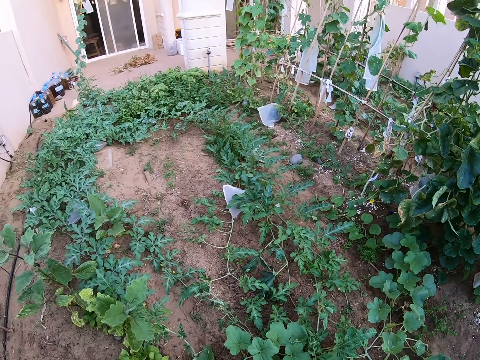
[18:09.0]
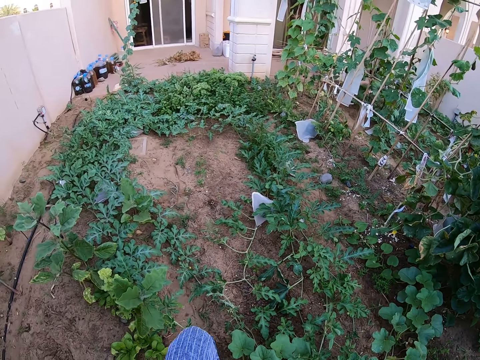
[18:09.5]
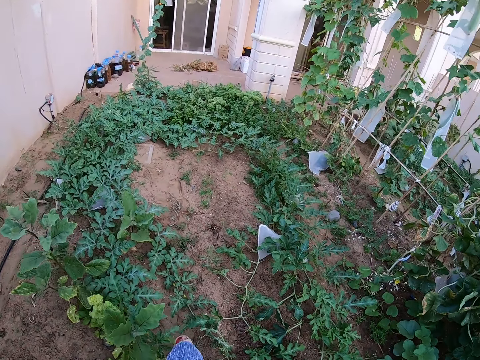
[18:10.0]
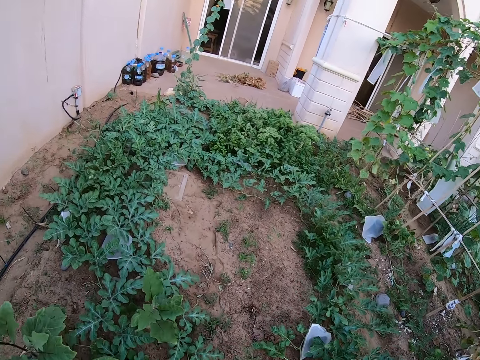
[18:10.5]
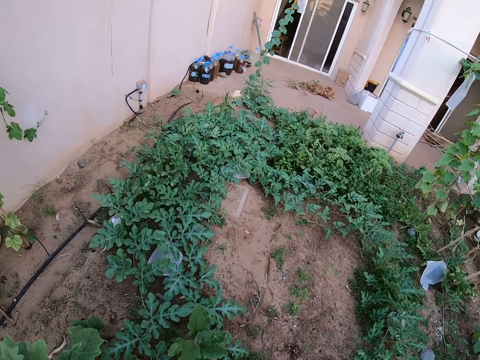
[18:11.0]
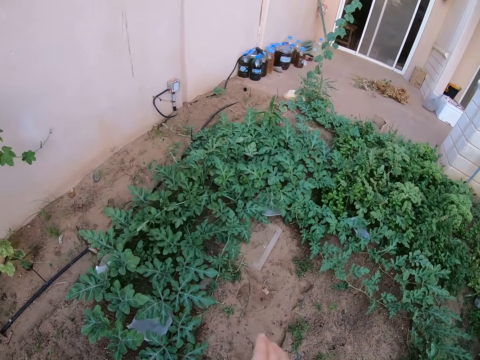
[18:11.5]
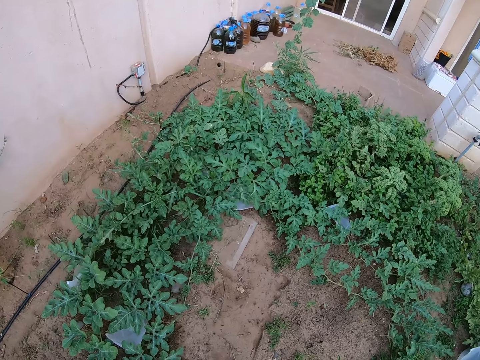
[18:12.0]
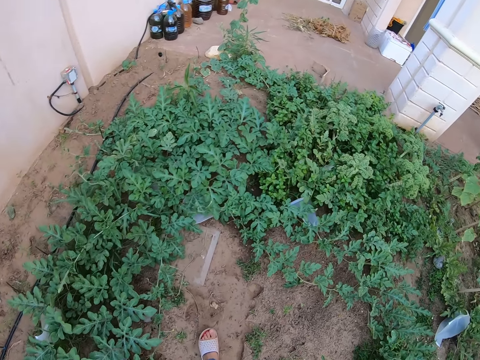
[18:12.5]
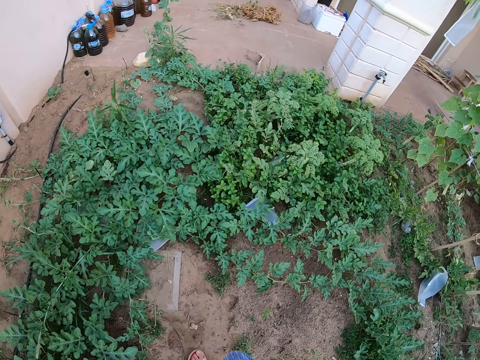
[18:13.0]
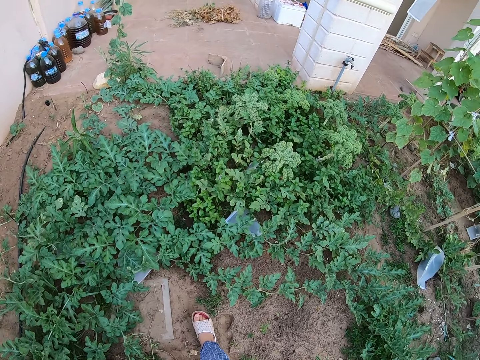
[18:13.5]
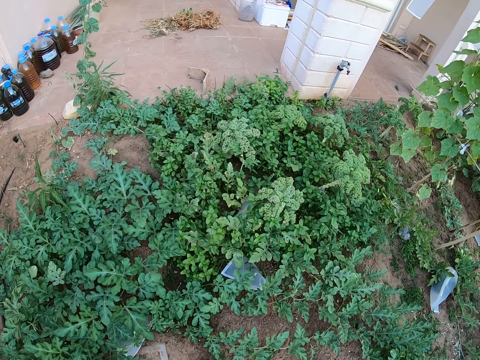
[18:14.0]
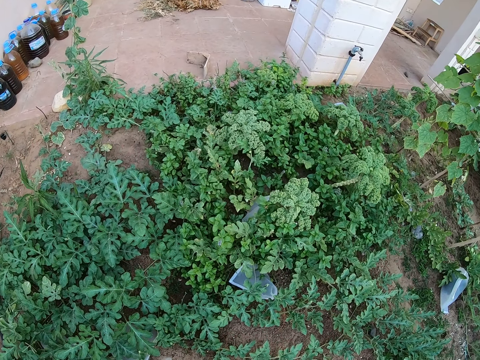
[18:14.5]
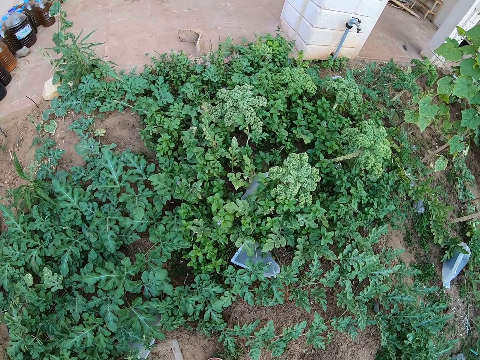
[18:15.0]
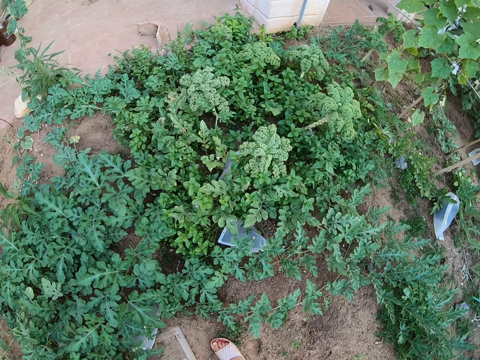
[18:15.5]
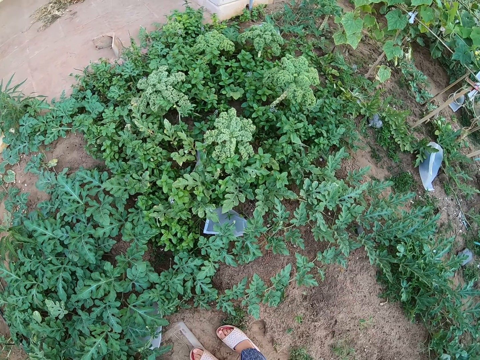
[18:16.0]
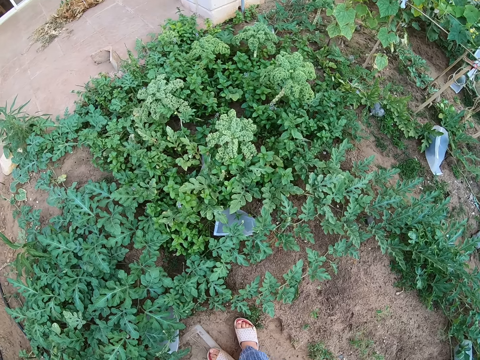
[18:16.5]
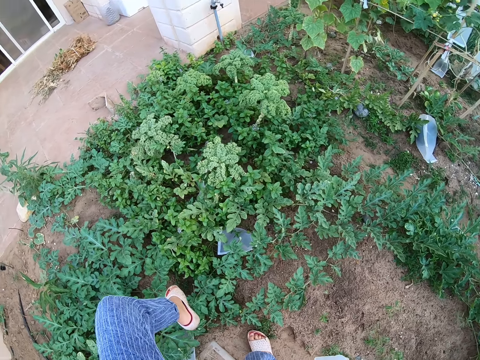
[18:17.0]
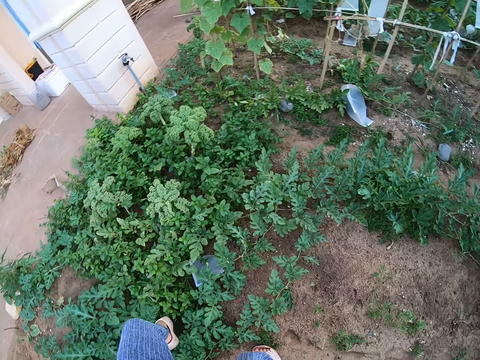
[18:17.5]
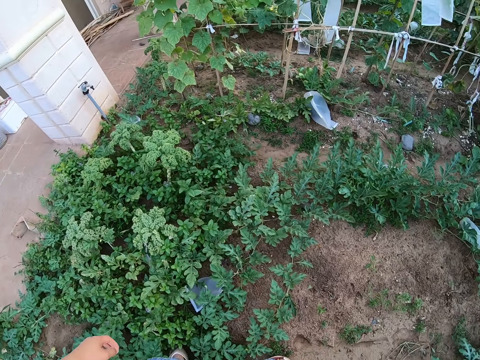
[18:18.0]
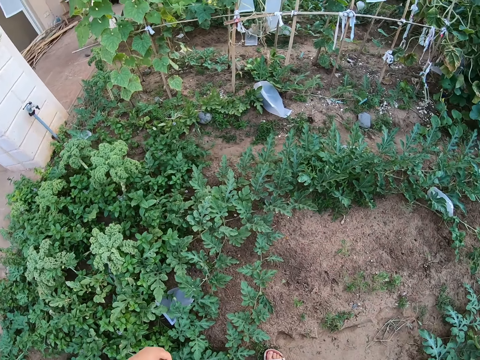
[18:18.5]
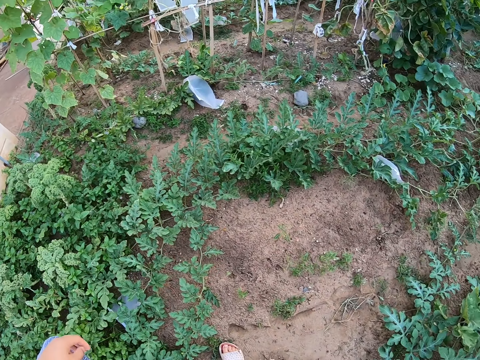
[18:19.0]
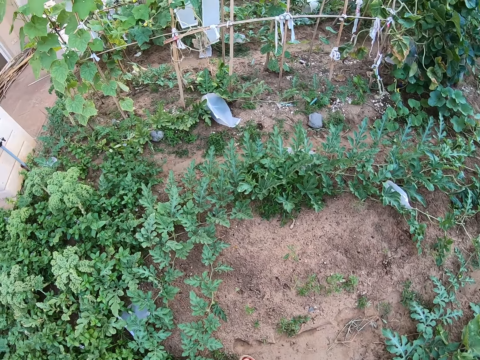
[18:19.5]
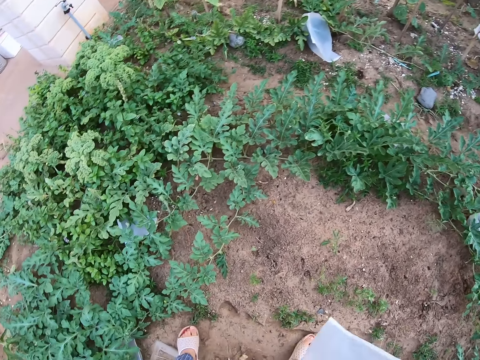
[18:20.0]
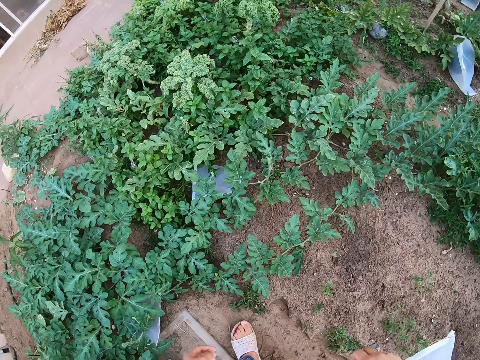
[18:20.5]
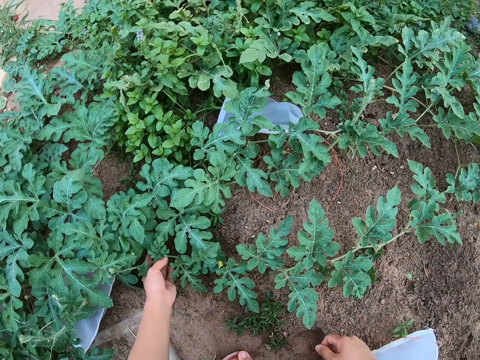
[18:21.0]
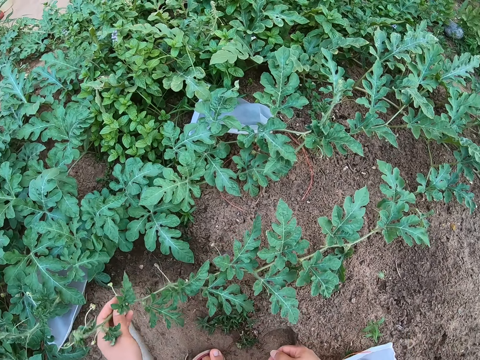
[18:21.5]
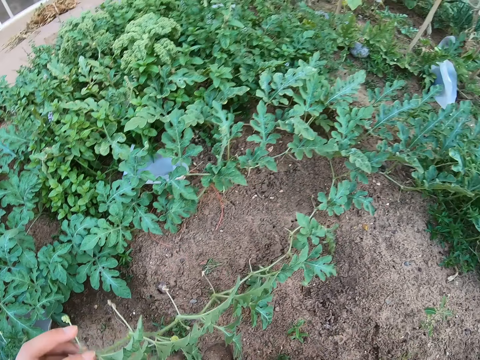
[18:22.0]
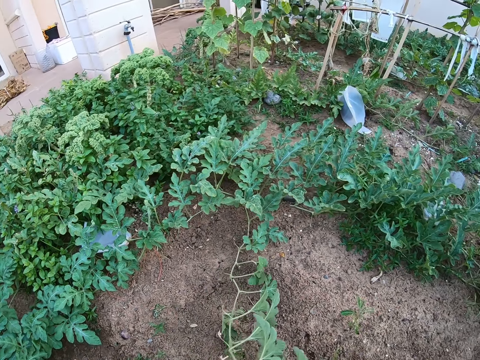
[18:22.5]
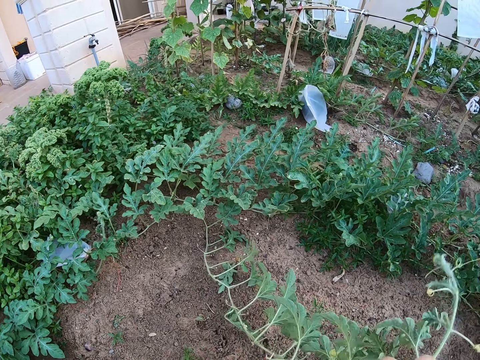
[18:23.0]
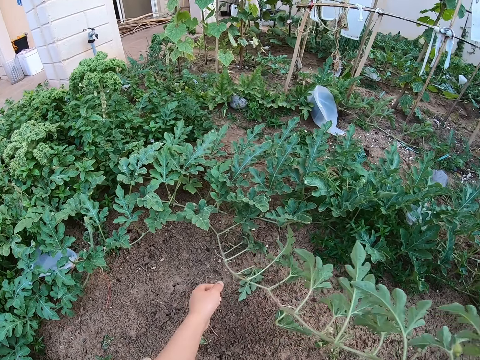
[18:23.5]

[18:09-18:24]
The camera wearer walks around the garden. They look around the garden, move a plant on the garden, and lift the watermelon plant from the ground.

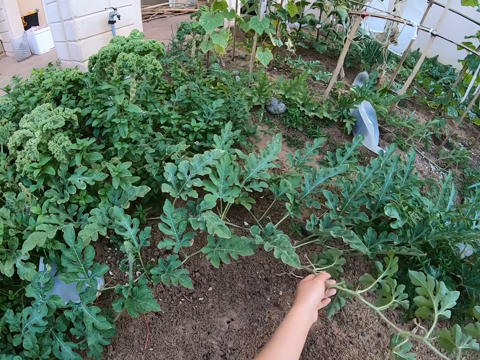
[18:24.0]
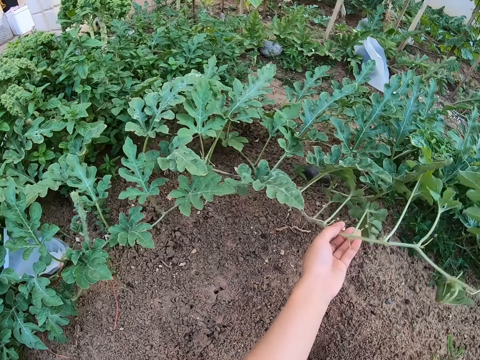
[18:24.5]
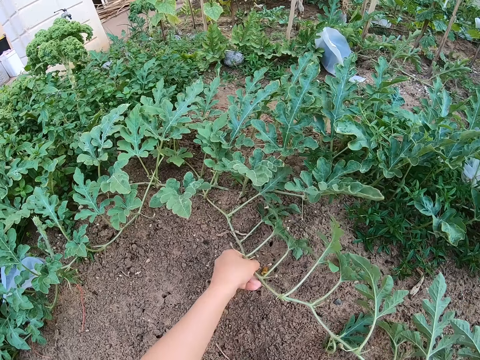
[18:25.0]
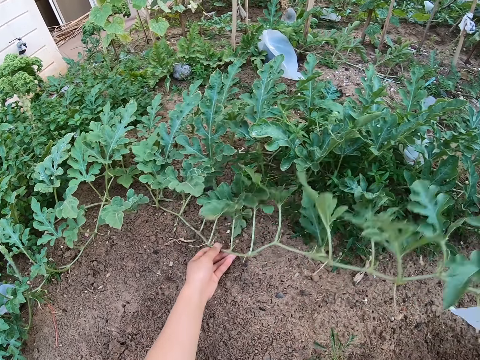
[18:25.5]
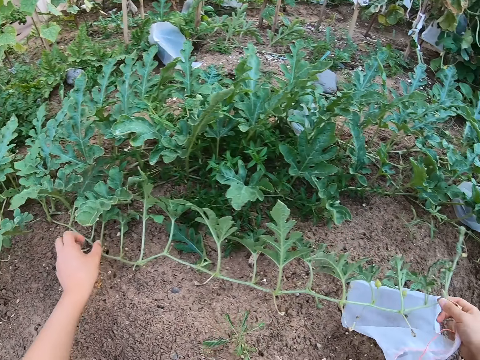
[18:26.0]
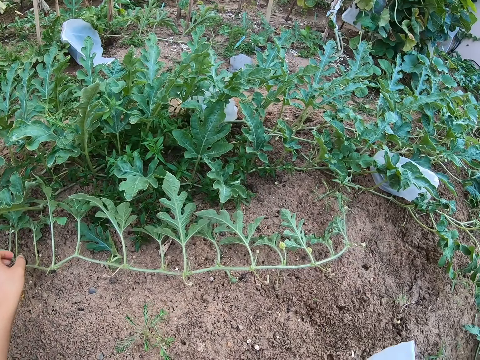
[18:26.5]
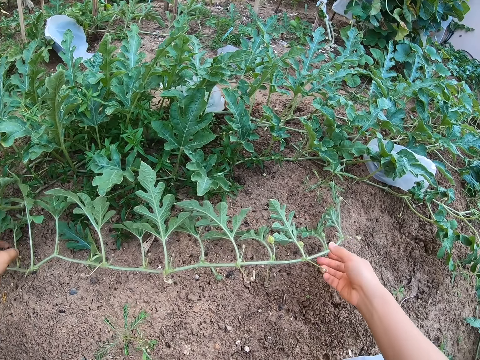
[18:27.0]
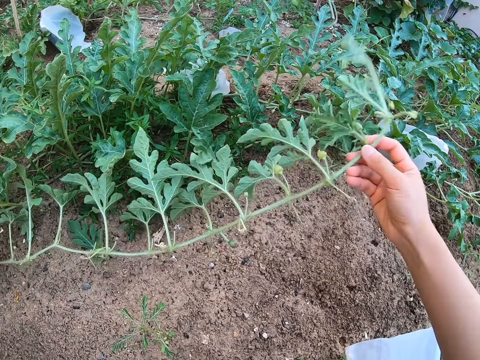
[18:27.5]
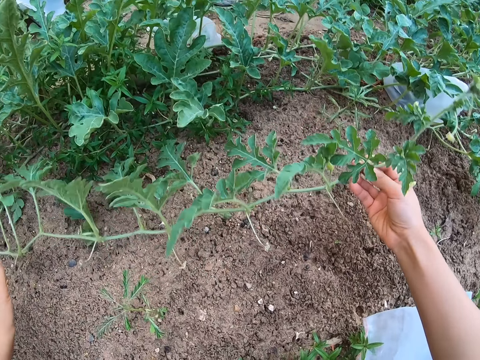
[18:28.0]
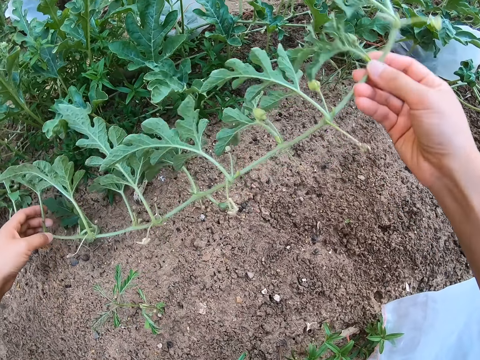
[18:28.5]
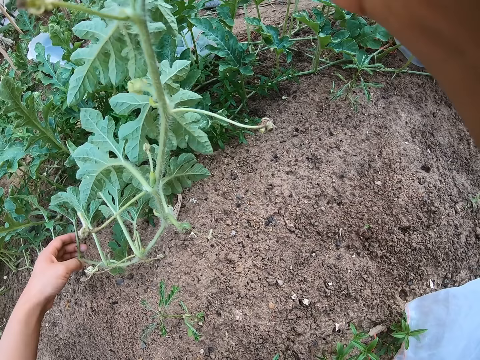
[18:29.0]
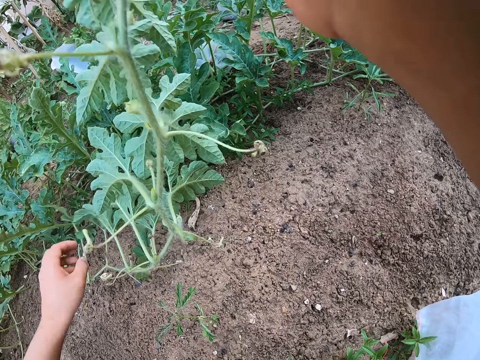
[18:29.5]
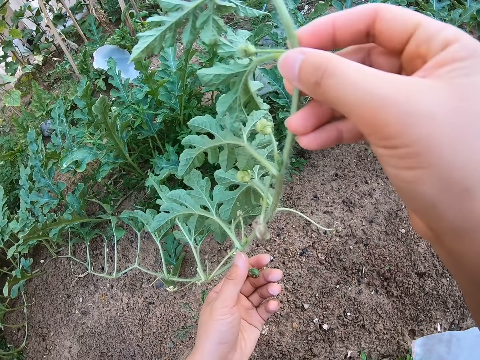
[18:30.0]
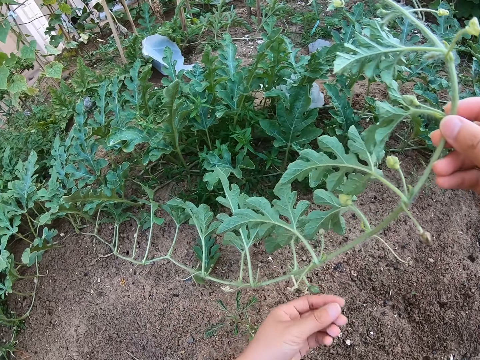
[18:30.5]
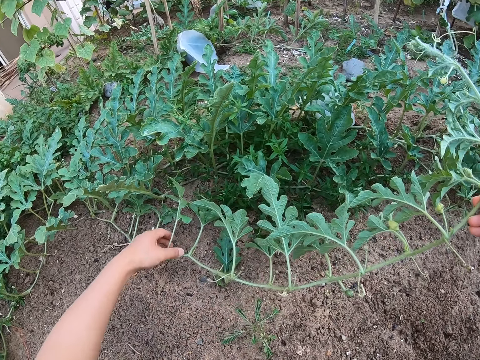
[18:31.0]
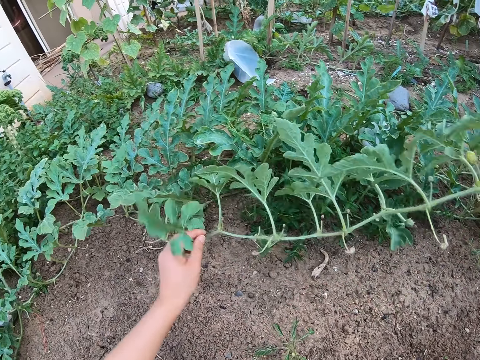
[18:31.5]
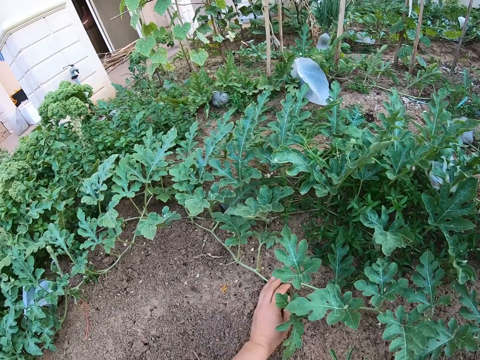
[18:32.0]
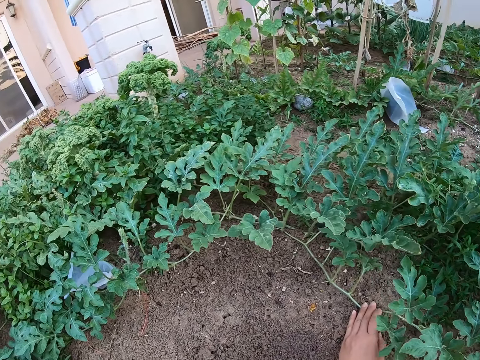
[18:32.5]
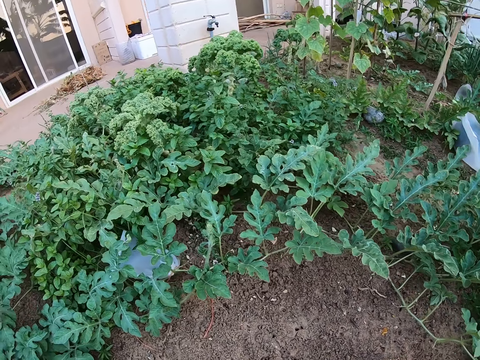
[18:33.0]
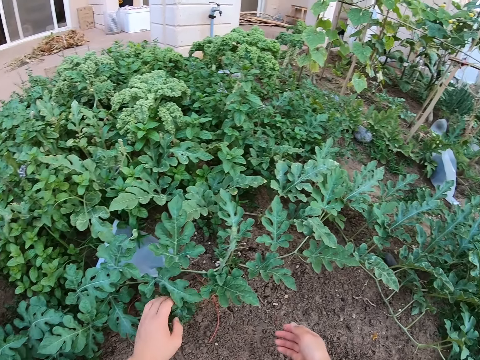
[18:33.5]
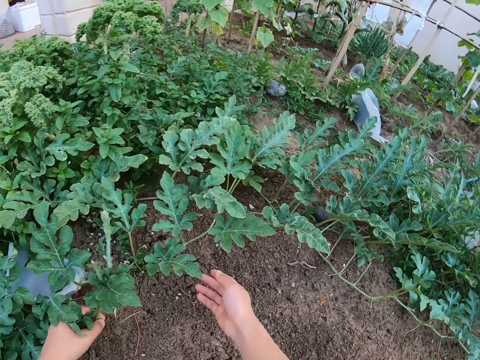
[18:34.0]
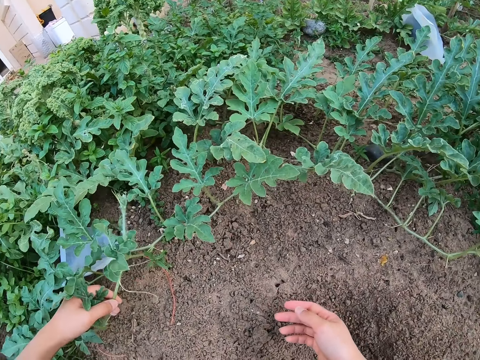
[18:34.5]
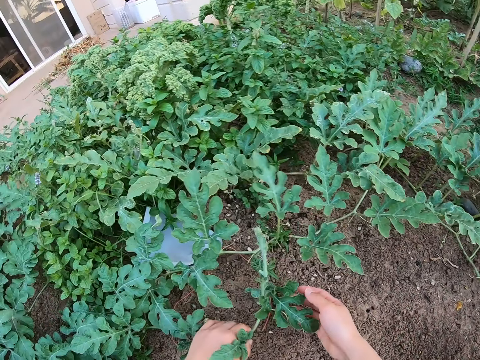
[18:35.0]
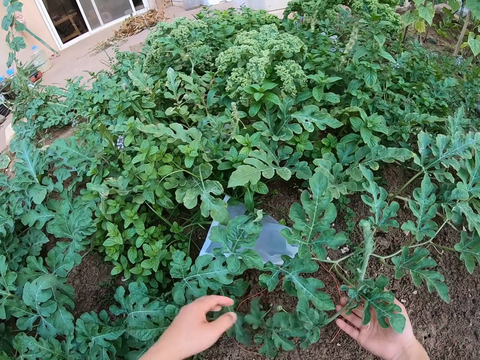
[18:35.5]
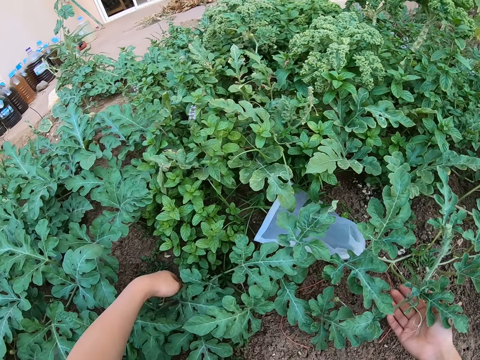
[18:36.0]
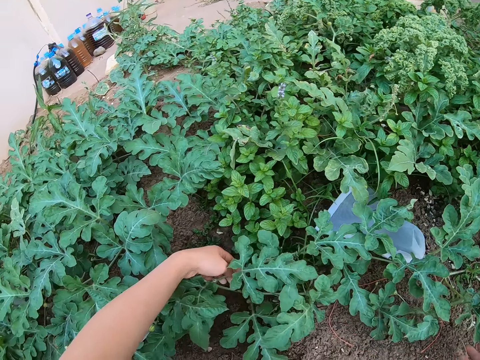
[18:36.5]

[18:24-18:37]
The camera wearer adjusts the watermelon plant on the ground. They drop a nylon bag on the ground. They adjust the watermelon plant on the ground. They hold a watermelon fruit. They adjust the watermelon plant on the ground. They hold the watermelon fruit.
